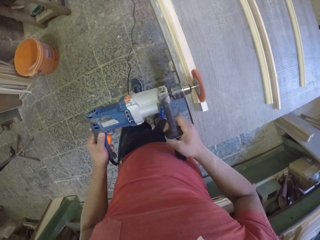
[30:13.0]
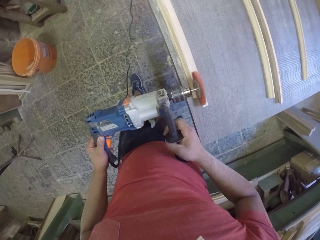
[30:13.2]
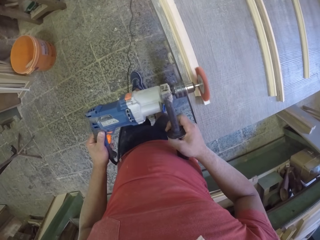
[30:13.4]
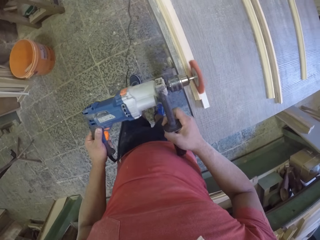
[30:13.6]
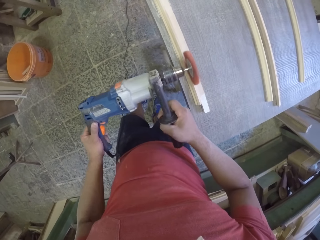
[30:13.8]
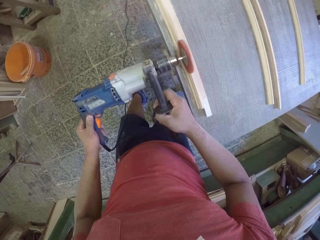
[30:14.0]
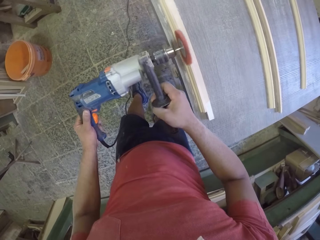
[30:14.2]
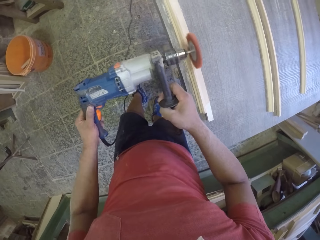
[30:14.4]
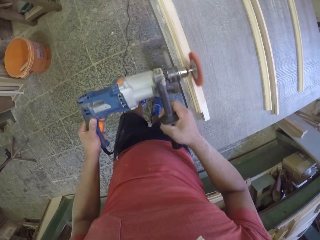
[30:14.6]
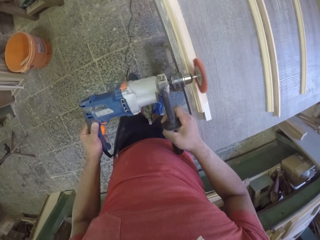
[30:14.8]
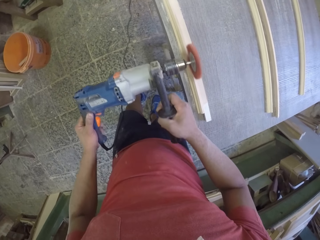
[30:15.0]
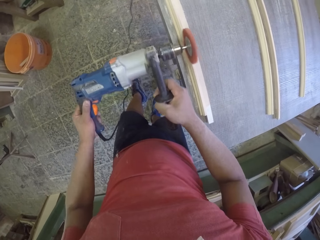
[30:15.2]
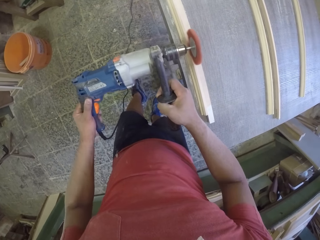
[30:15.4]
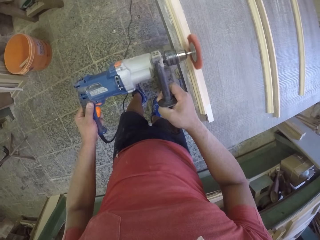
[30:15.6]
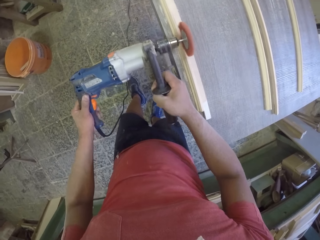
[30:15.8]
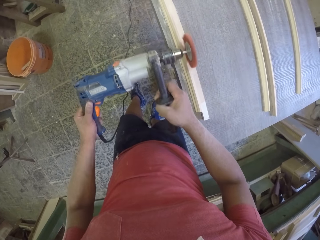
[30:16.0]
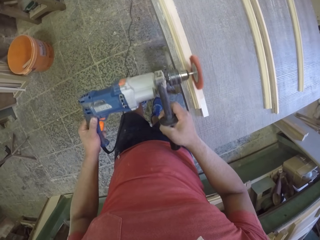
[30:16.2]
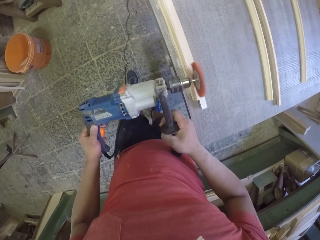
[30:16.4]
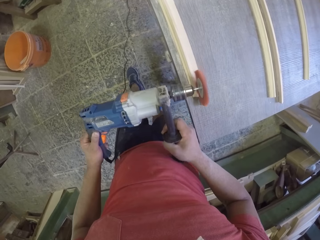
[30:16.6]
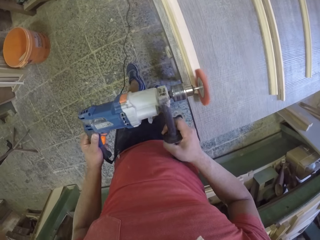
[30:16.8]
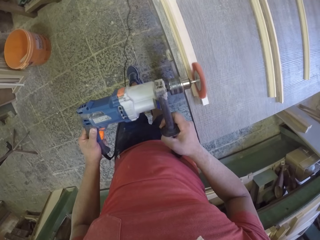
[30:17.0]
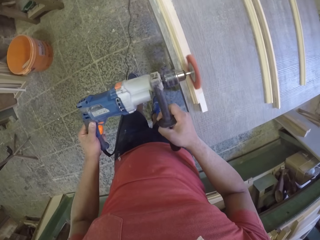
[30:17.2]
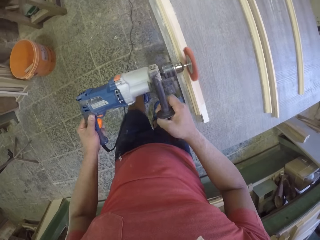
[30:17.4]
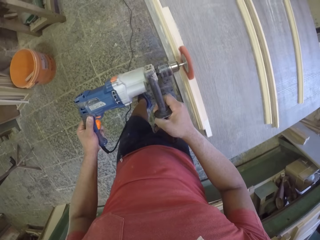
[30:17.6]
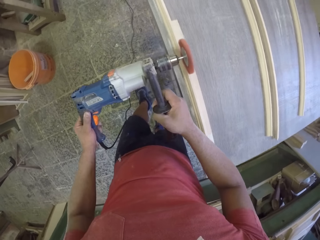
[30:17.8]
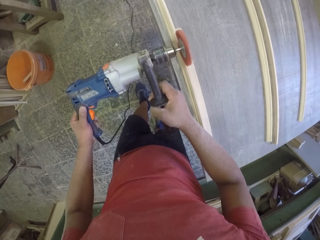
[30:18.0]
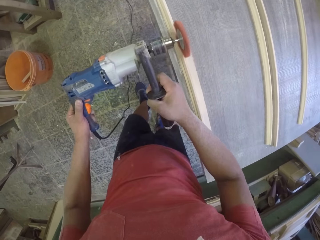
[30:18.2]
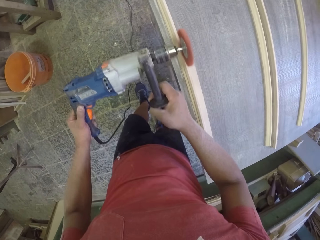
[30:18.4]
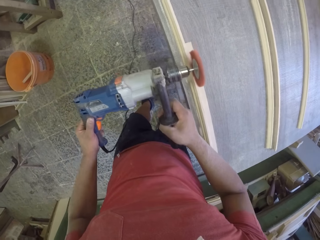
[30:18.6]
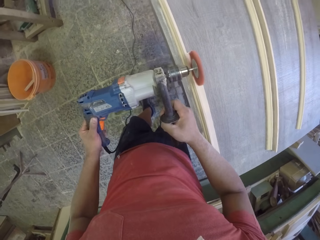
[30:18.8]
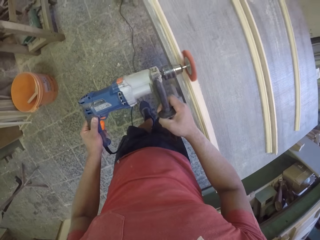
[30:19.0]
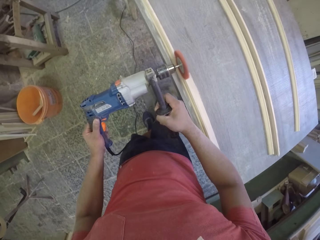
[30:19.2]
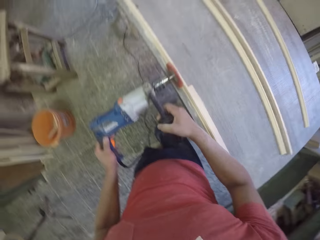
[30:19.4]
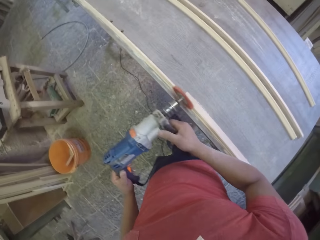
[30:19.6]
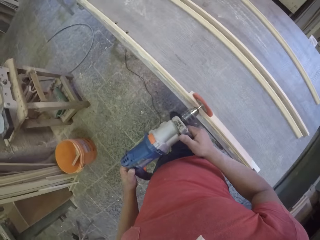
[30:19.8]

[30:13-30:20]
The camera wearer goes back and forward.

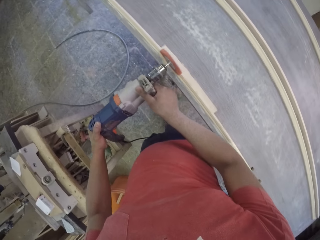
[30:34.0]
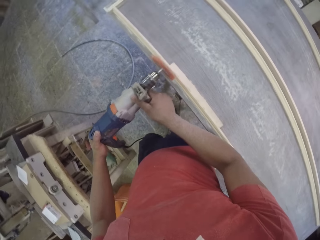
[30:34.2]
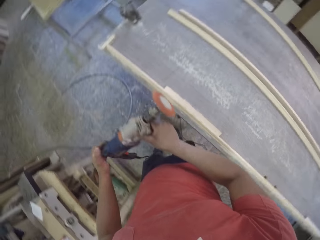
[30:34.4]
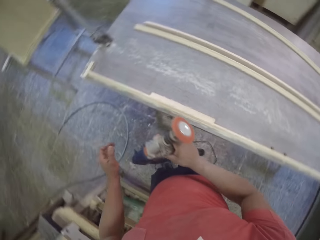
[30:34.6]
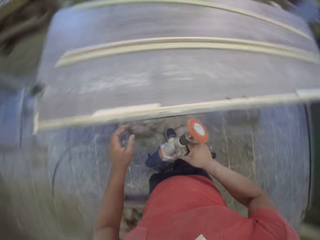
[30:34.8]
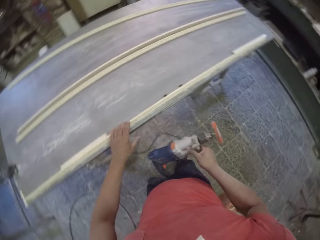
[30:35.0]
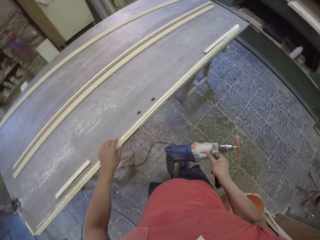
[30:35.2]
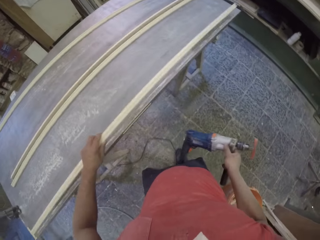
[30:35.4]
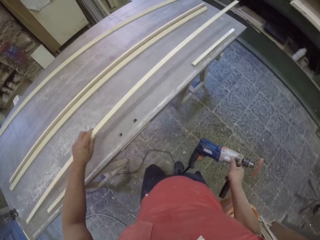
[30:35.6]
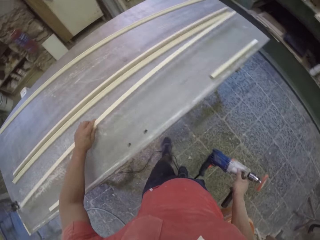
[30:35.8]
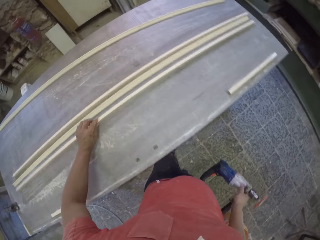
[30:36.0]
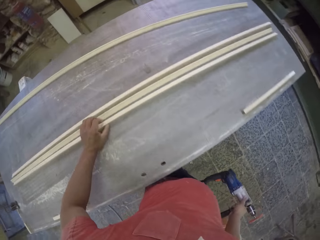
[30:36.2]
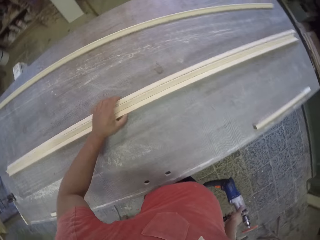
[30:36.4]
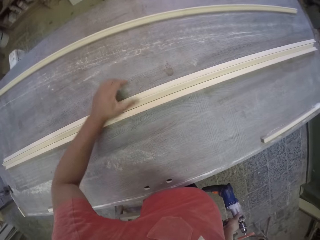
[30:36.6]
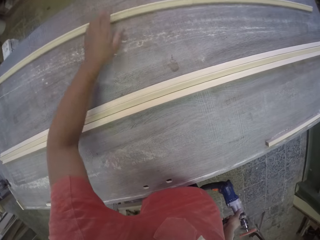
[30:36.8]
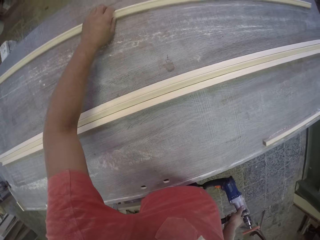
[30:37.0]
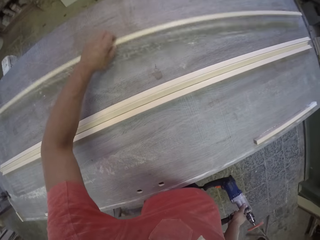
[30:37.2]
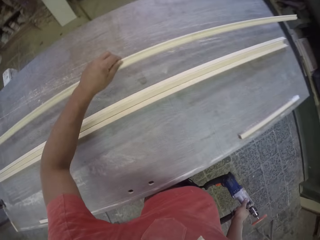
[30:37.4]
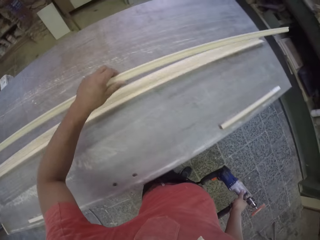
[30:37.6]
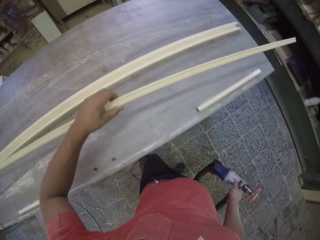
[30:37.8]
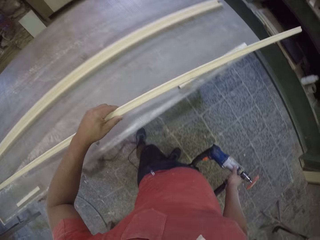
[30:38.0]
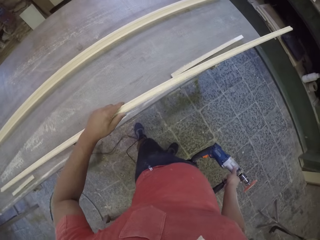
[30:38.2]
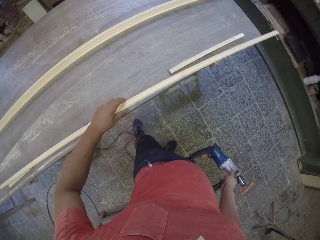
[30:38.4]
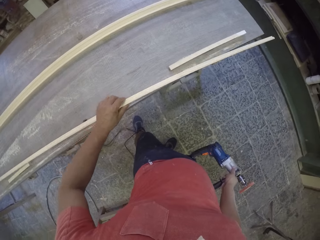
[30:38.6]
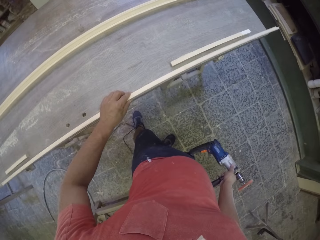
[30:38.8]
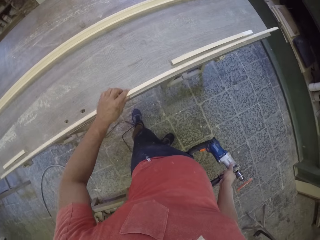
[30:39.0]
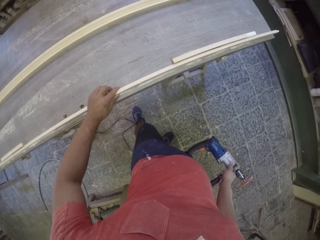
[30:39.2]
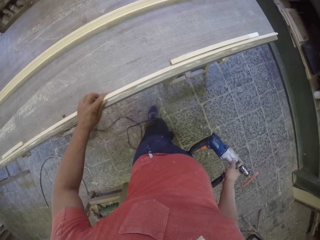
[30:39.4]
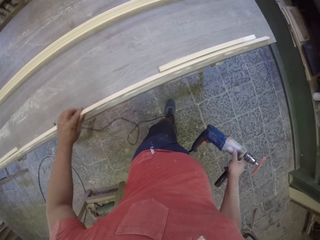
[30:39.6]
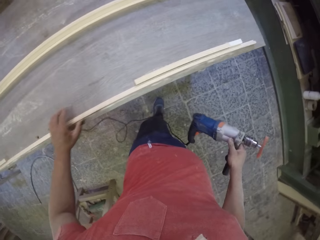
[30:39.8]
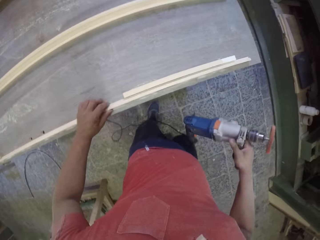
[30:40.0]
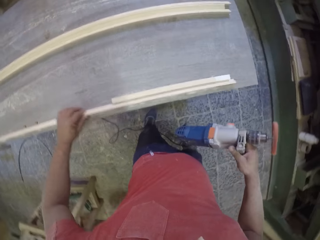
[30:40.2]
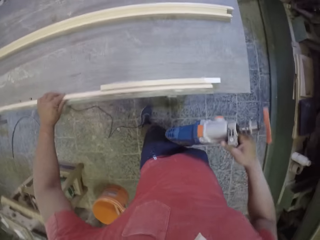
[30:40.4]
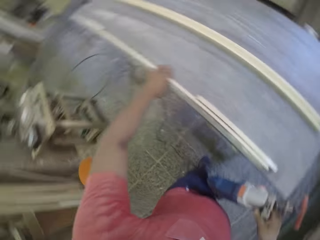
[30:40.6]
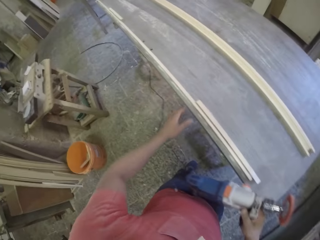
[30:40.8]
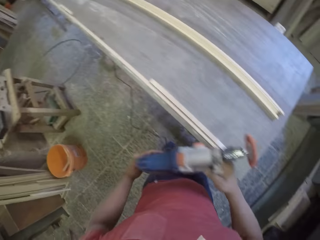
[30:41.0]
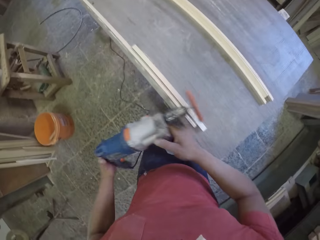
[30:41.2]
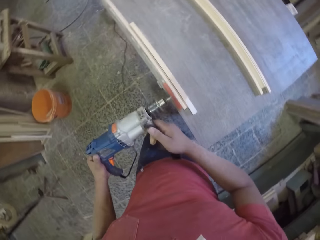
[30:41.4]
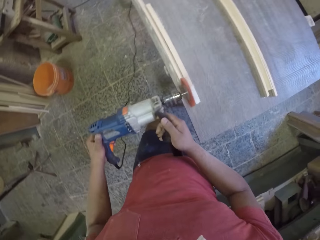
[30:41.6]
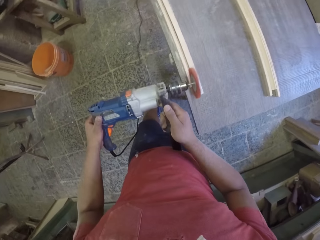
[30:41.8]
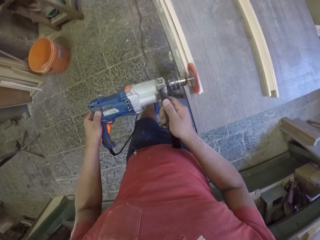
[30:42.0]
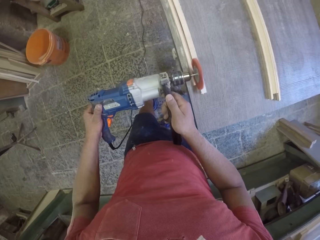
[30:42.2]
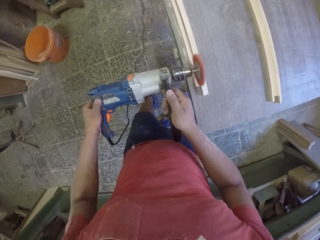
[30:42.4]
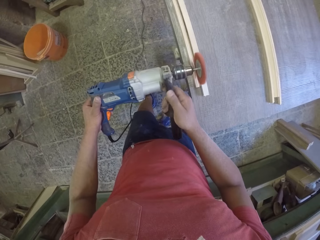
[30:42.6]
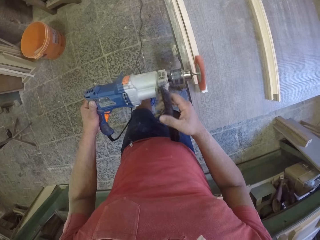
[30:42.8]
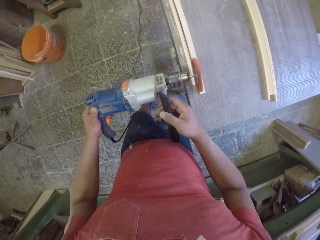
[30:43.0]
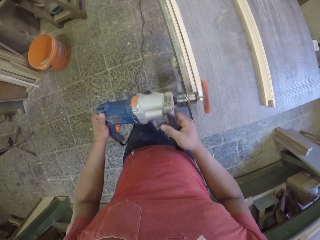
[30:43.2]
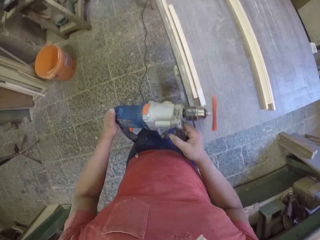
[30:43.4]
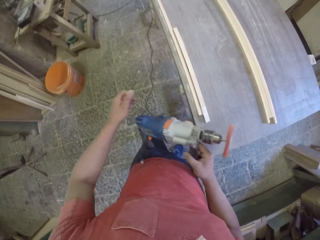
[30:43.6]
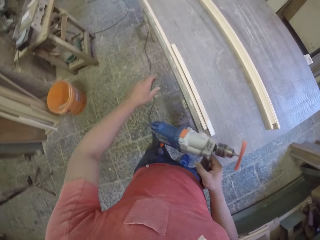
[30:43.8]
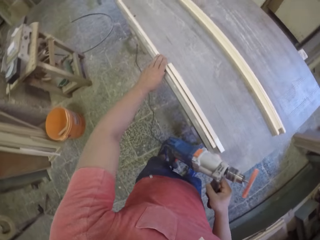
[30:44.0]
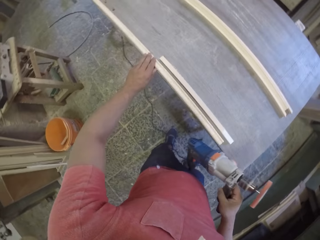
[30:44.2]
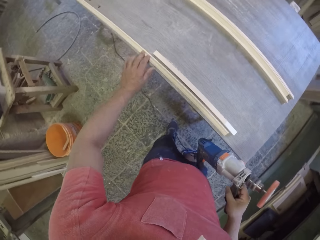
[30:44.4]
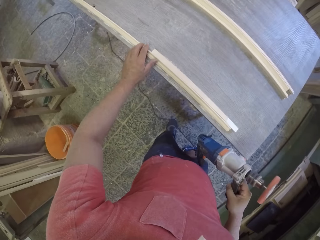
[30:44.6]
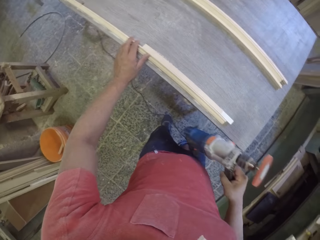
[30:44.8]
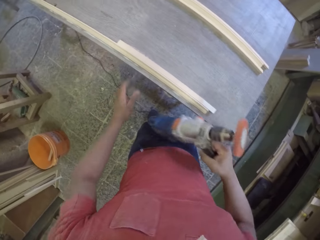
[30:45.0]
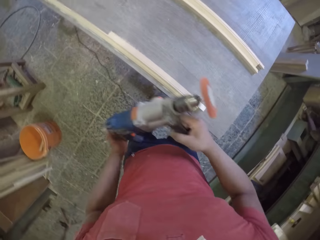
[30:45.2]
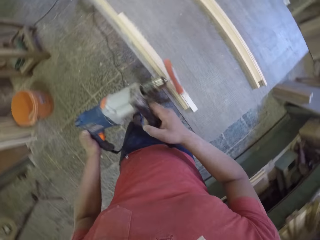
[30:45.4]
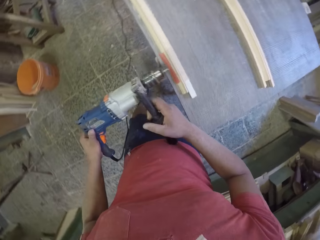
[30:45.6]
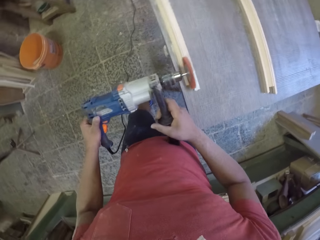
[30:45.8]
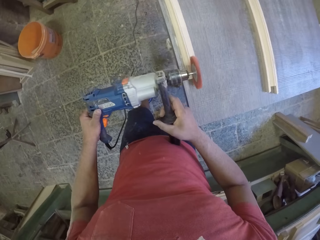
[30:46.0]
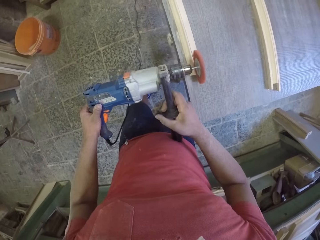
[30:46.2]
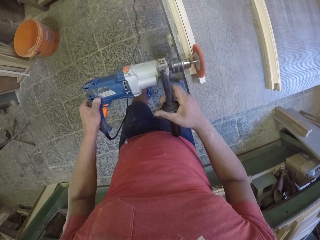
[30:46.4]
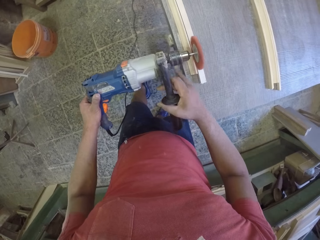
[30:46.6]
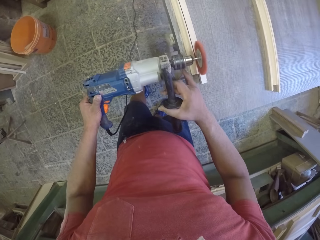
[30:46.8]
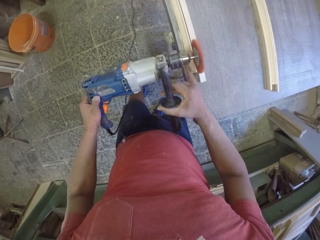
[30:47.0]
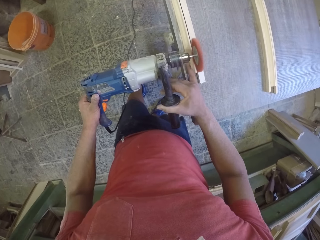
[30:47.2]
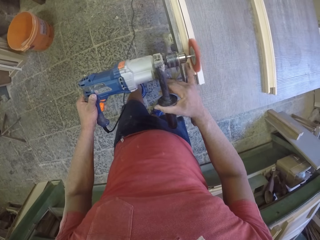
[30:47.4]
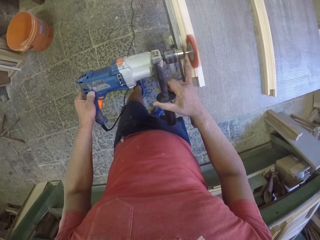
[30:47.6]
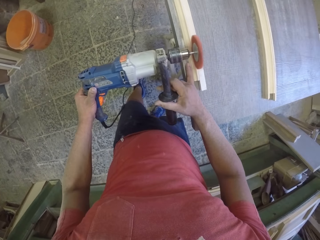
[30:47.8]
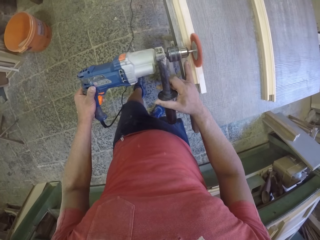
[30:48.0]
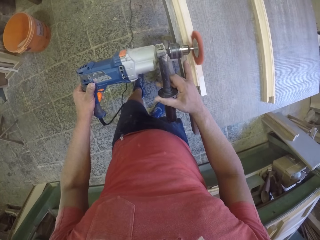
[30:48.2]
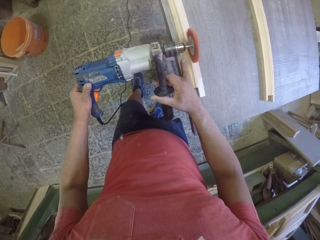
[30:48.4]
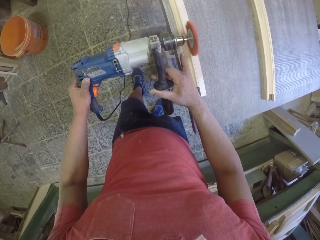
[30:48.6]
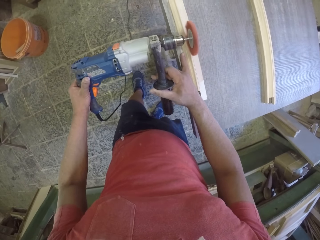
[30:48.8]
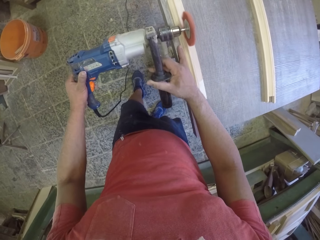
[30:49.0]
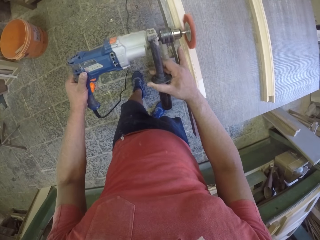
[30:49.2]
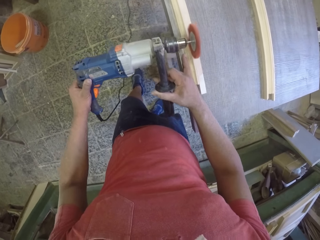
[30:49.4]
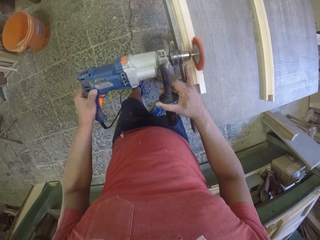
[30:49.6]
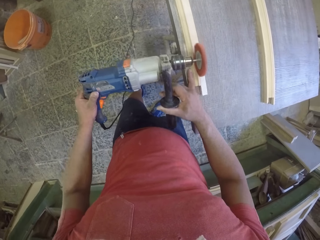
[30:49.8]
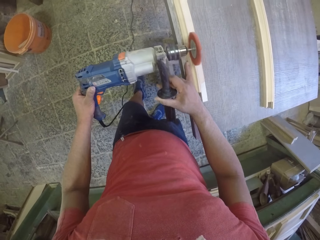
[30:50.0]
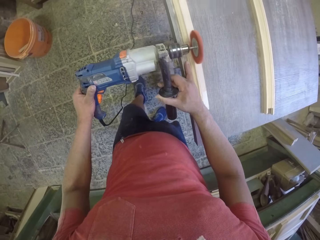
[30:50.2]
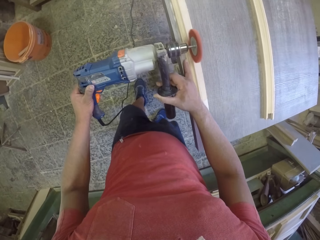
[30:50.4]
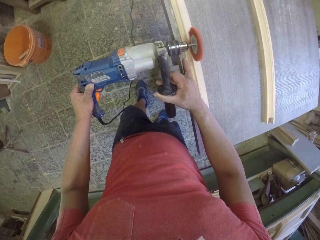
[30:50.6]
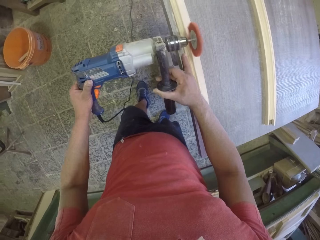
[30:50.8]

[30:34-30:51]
The camera wearer puts wood together. They move the wood on the table. They pick the wood from the table. They put together the wood. They place the wood on the table. They soften the wood with the wood softener machine. They grind the wood.
